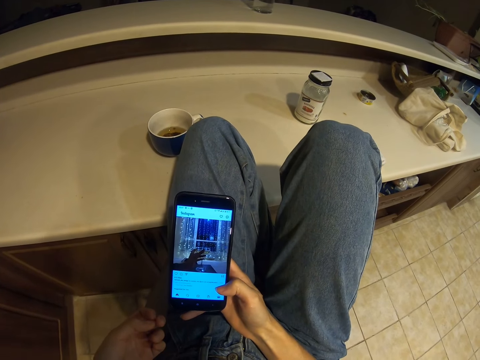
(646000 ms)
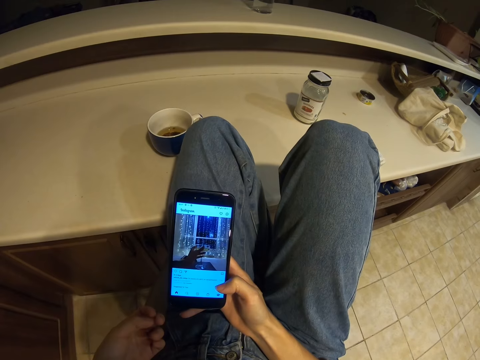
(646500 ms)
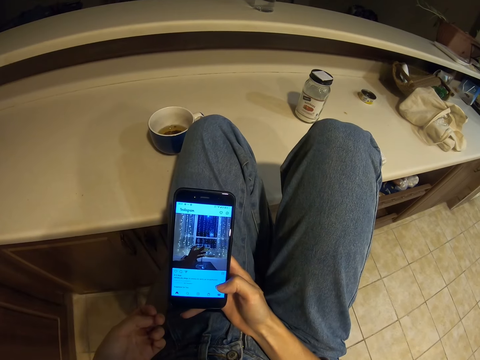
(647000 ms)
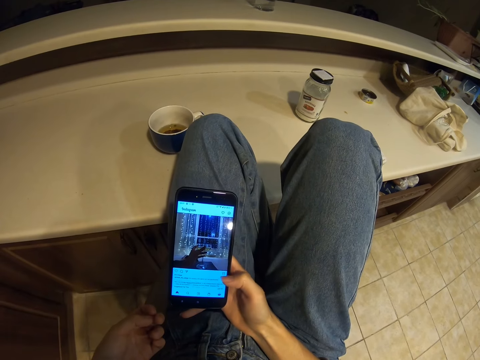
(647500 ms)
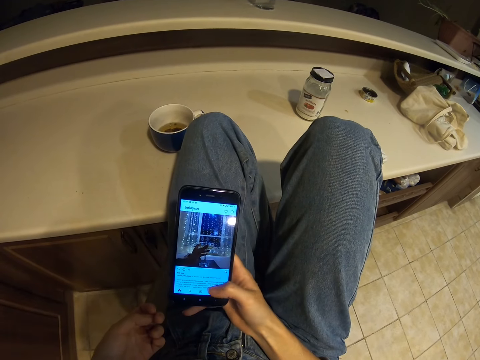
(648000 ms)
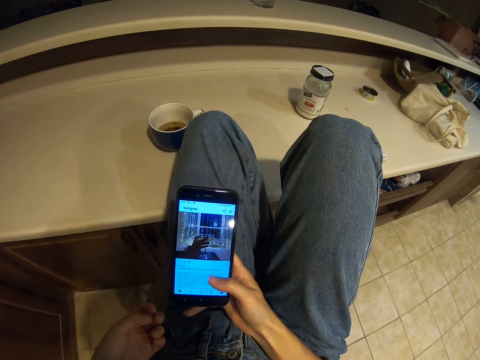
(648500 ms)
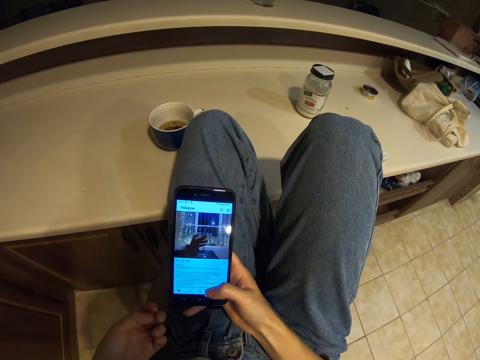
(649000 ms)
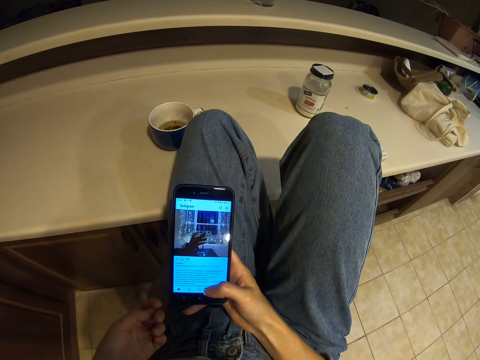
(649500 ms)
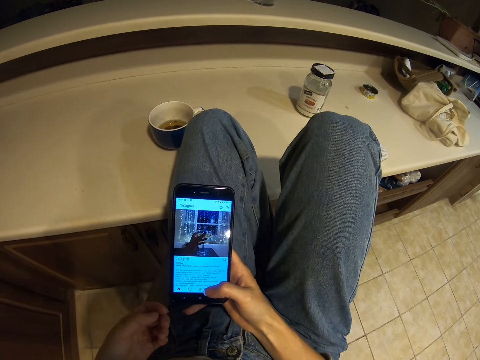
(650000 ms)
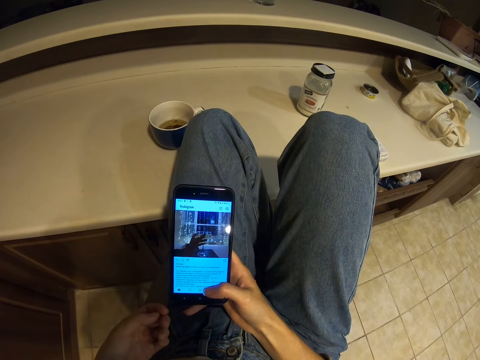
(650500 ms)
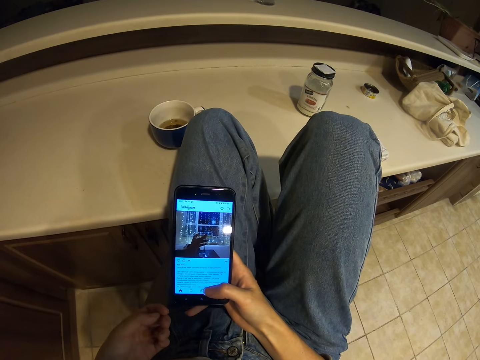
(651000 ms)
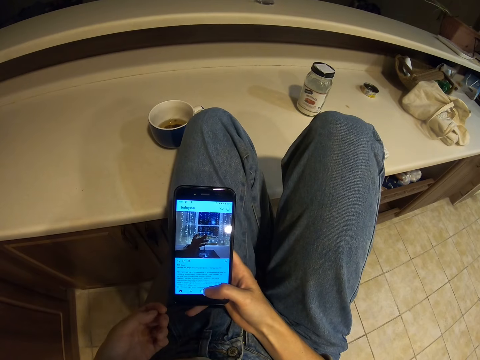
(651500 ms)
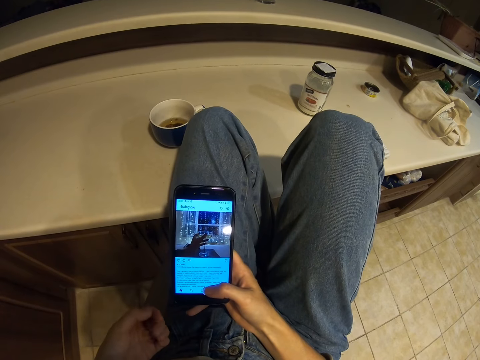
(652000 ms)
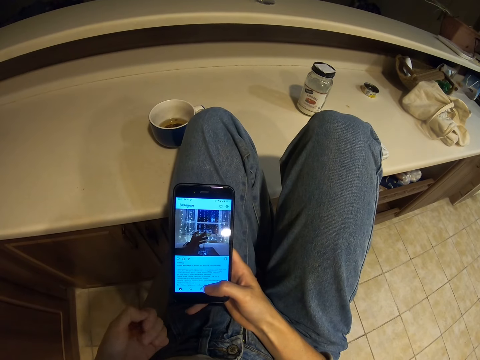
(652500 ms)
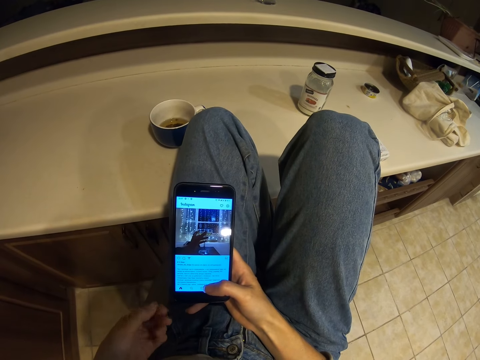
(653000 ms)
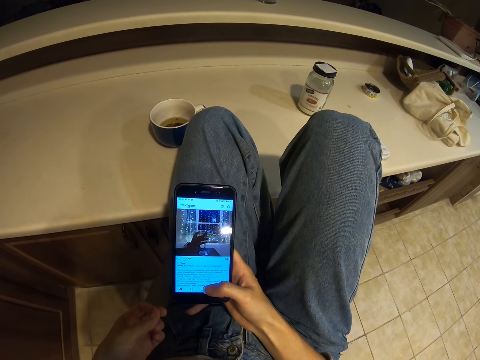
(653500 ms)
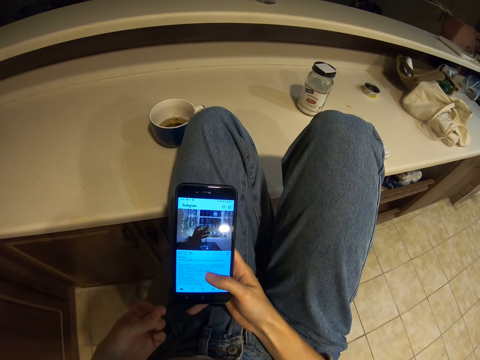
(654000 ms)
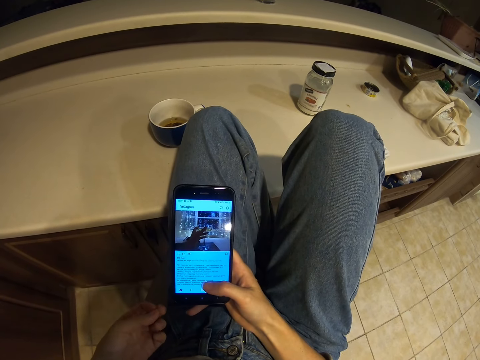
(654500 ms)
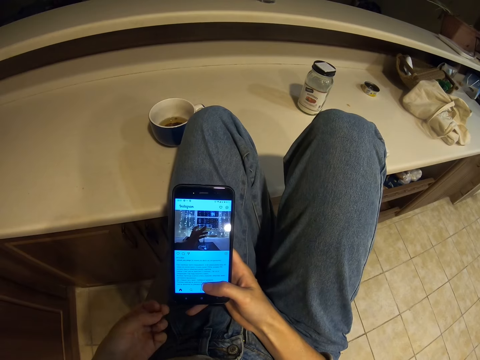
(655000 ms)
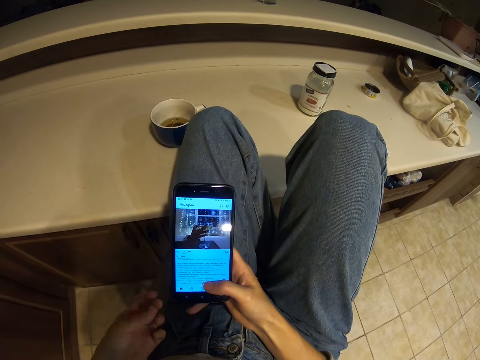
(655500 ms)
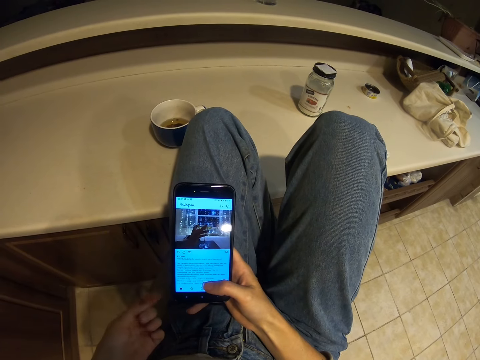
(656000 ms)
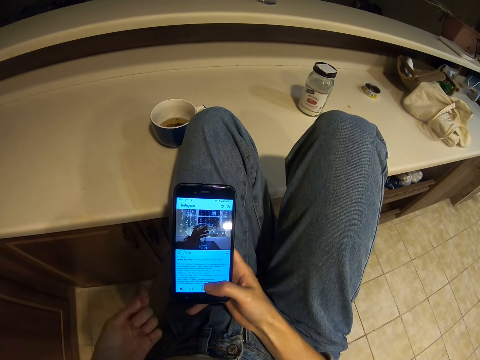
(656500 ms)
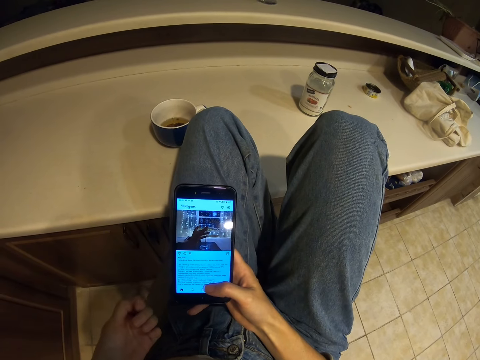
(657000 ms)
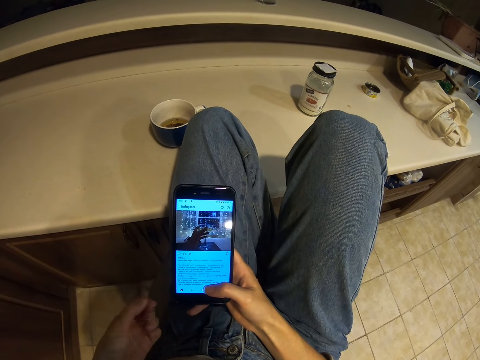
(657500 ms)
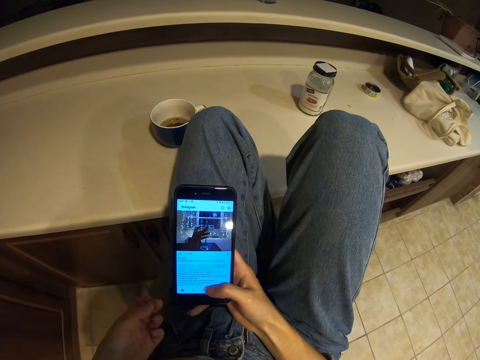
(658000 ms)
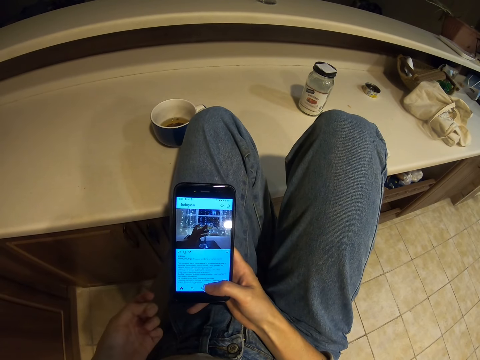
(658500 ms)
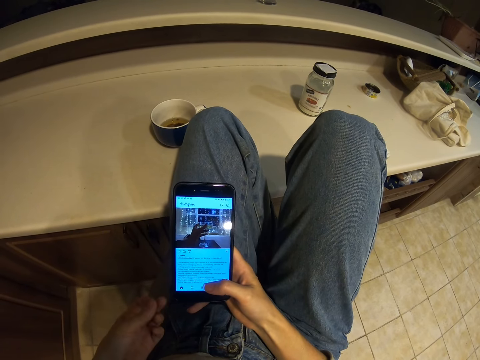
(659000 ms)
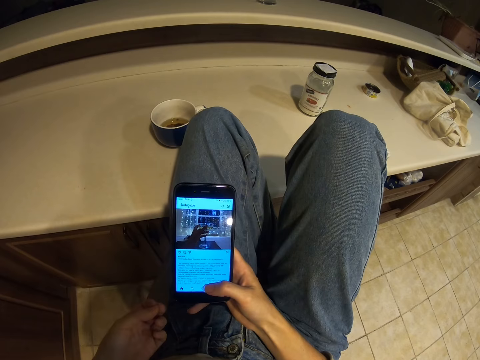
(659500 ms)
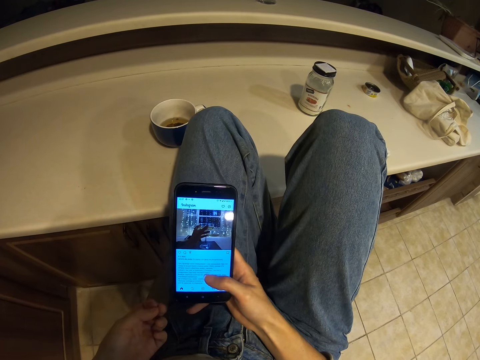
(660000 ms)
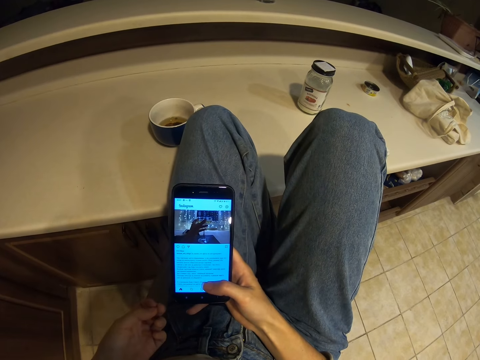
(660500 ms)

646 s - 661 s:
The camera wearer moves the left hand. They scroll the phone with the right hand. They move the left hand.

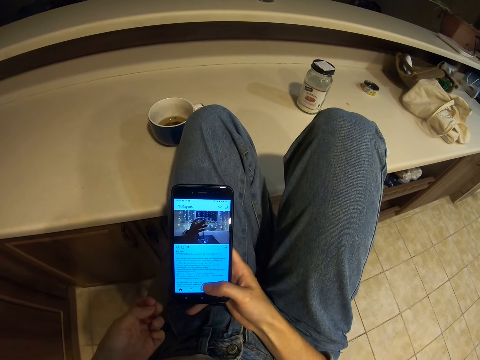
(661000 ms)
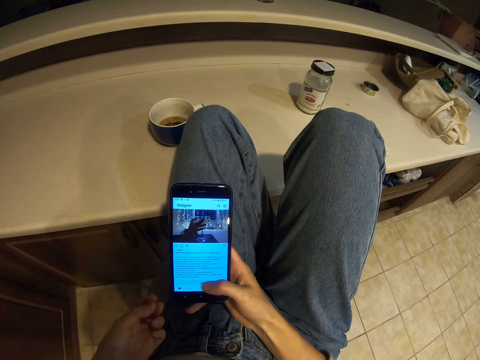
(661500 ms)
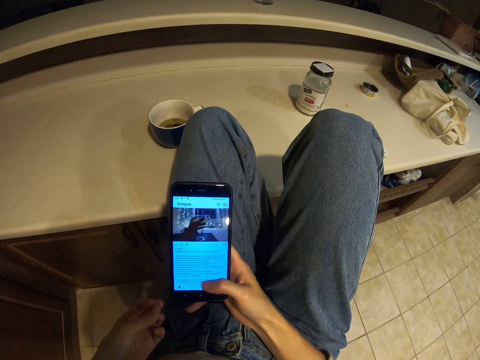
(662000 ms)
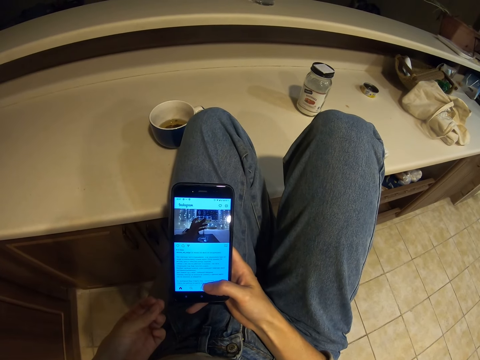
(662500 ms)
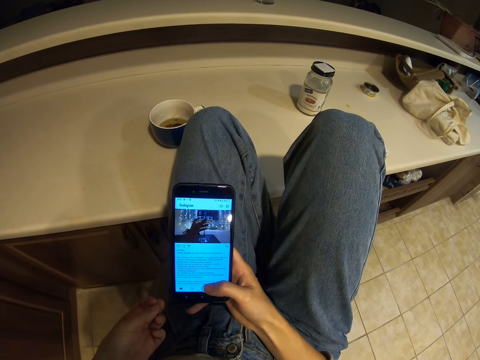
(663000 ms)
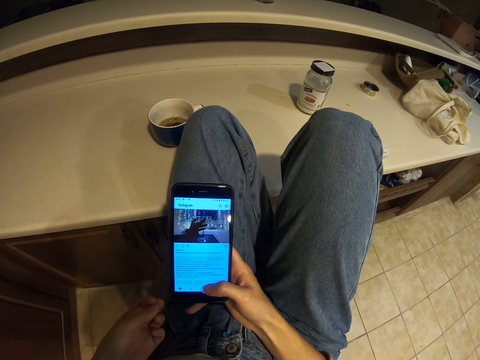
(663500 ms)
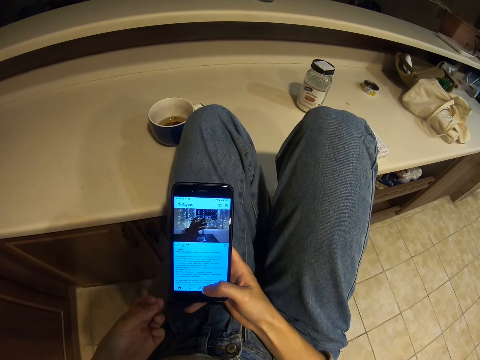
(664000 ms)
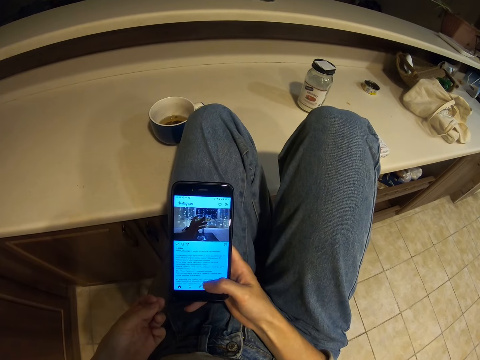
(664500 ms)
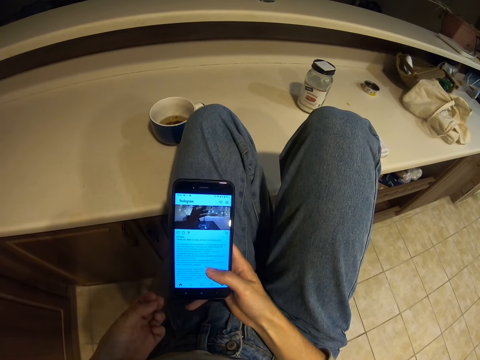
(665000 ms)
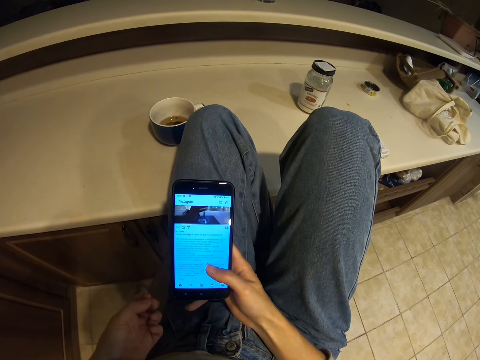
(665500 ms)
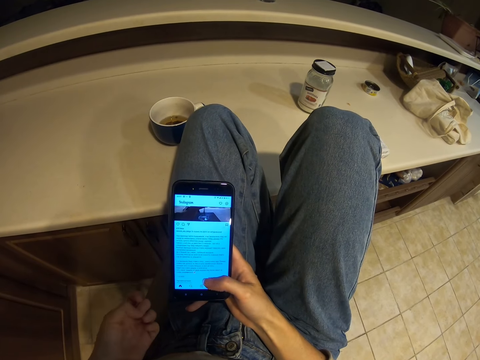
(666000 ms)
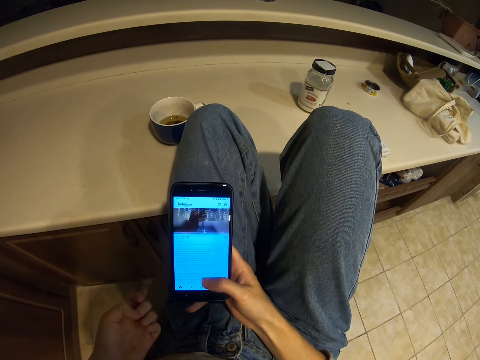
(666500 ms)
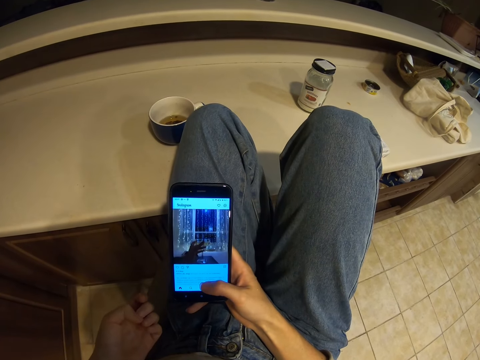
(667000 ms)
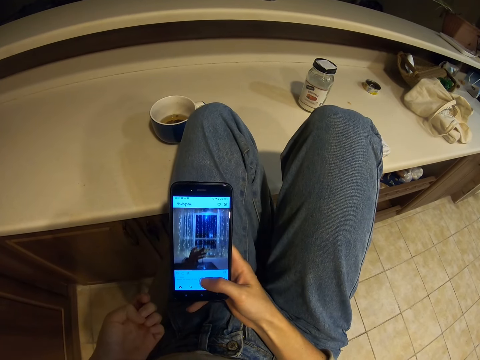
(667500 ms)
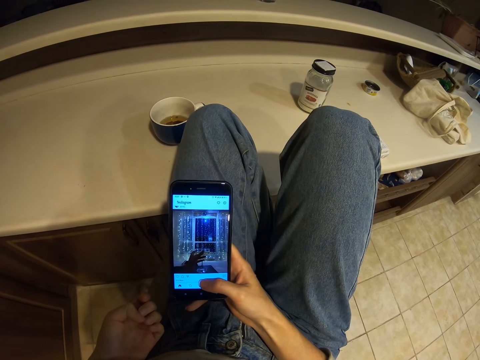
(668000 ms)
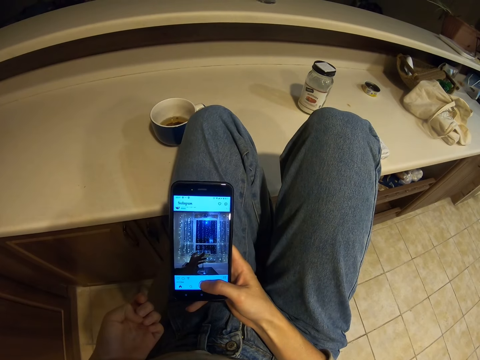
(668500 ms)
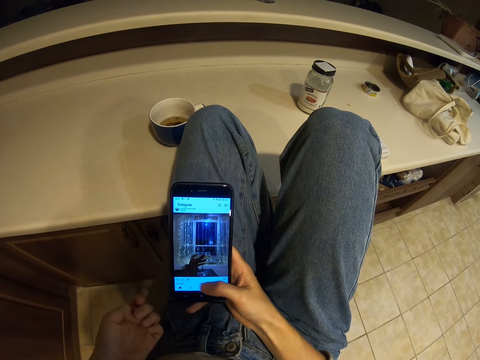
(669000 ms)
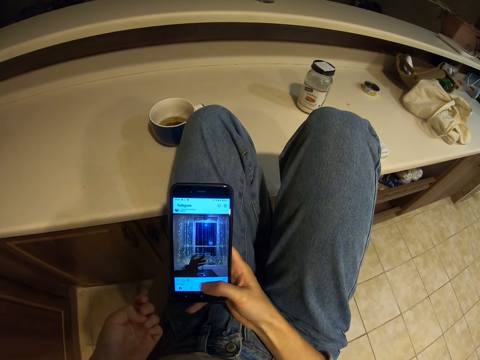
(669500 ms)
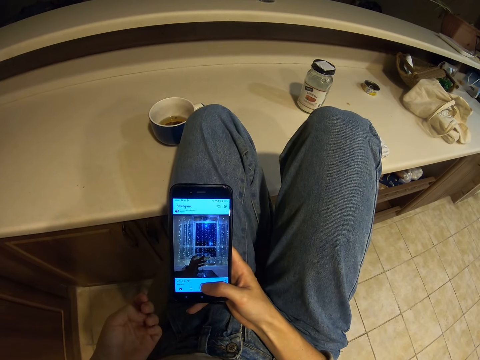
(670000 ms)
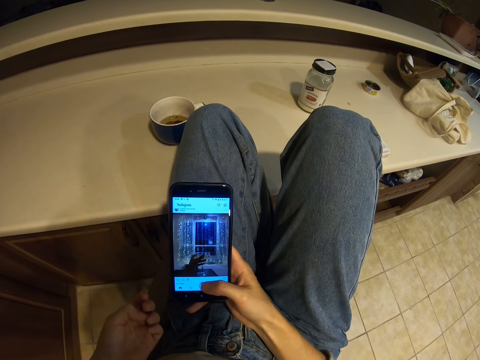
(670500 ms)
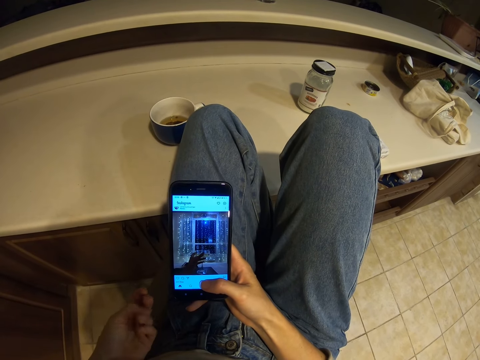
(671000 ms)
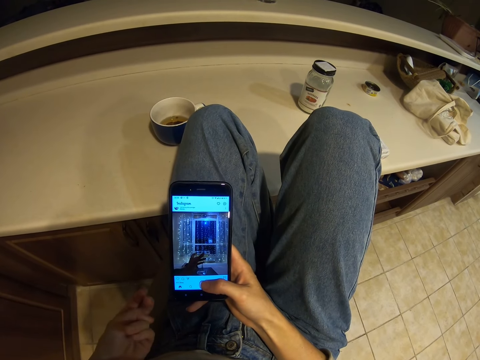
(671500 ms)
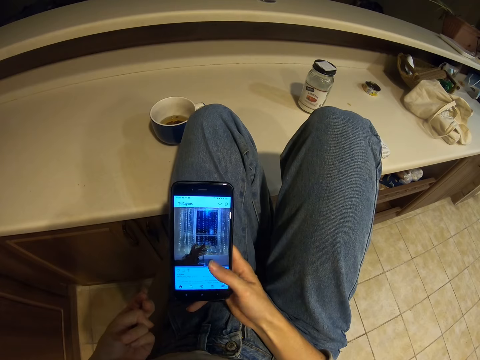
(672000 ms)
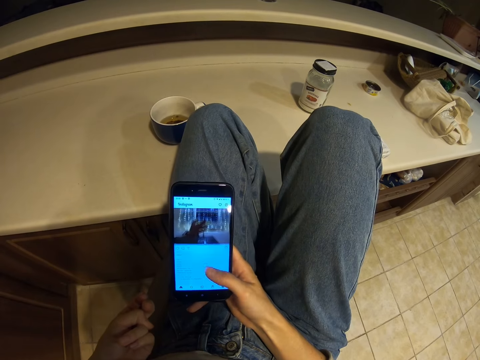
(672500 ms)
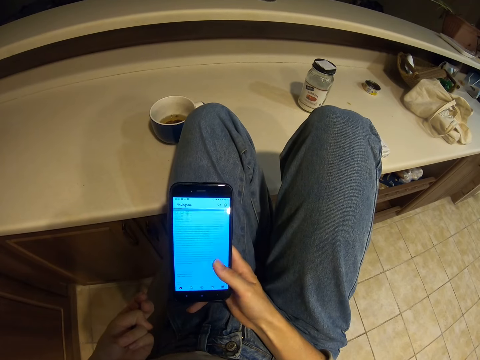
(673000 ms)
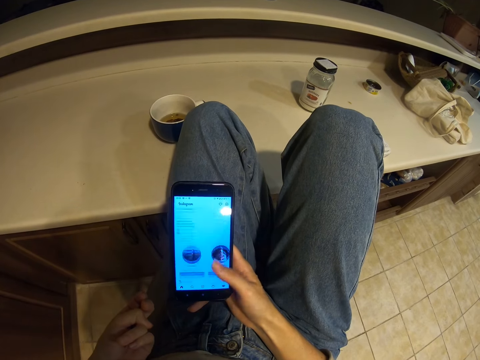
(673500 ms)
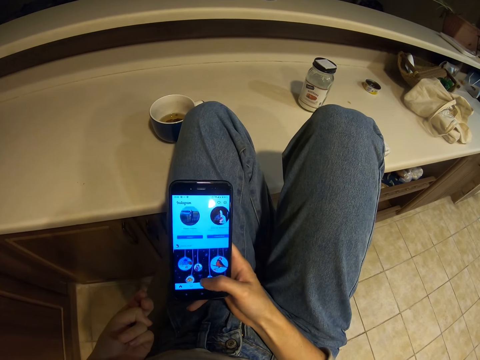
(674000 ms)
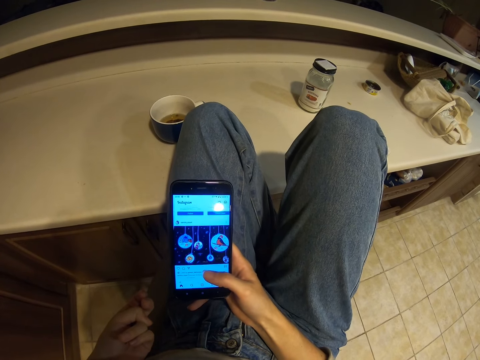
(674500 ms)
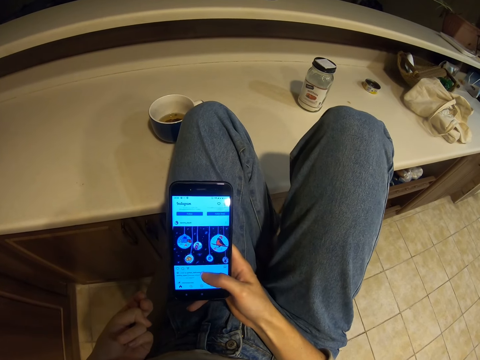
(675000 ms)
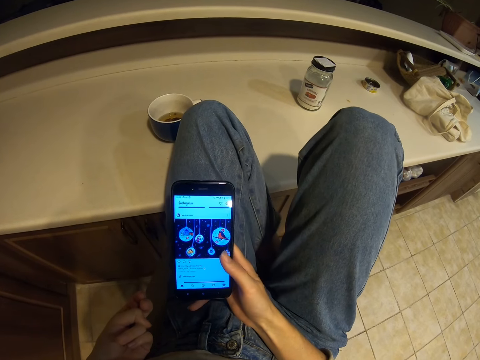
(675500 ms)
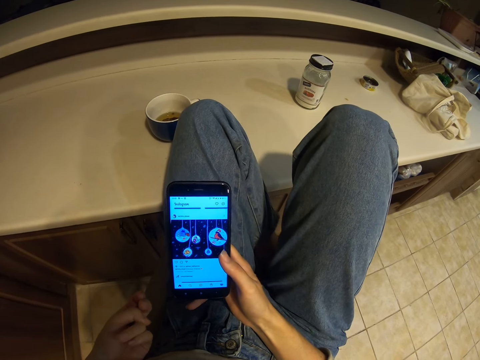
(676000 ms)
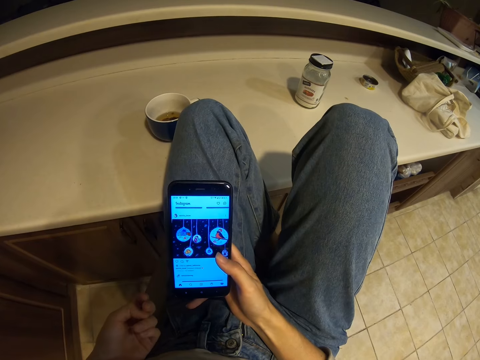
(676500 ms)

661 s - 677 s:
The camera wearer scrolls the phone with the right hand. They move the left hand. They scroll the phone with the right hand.
